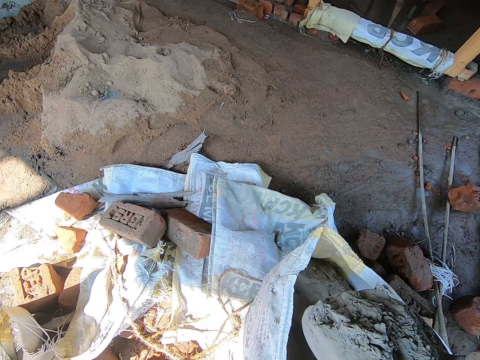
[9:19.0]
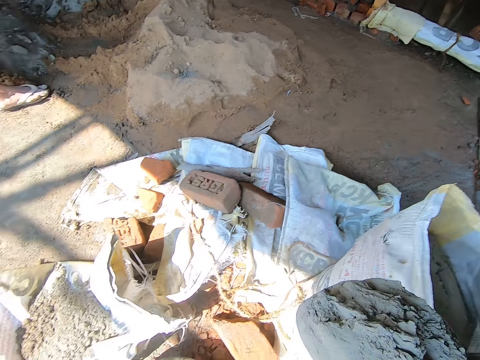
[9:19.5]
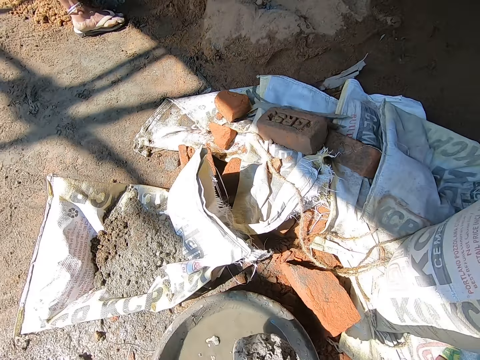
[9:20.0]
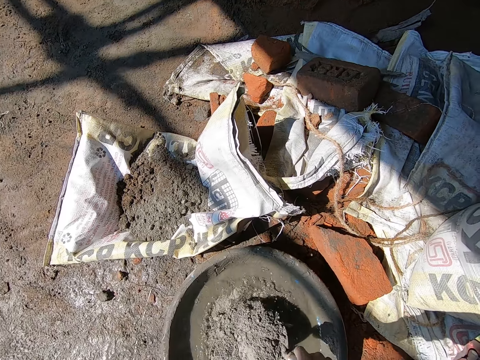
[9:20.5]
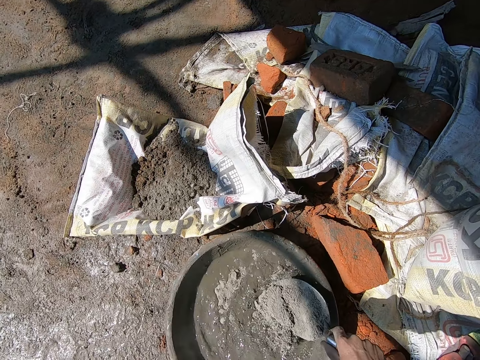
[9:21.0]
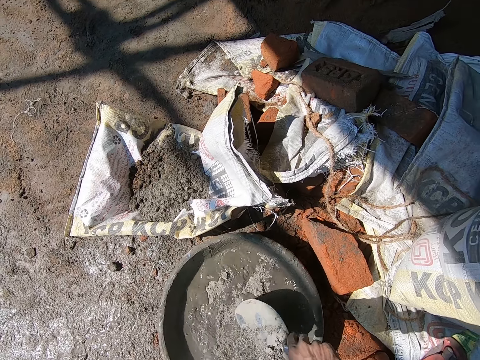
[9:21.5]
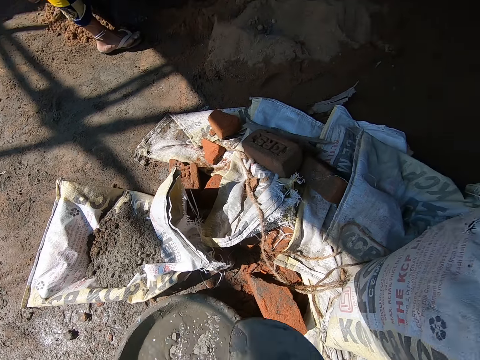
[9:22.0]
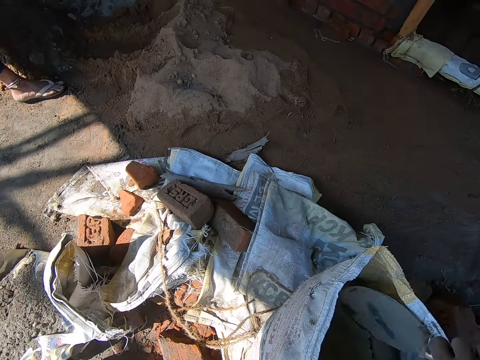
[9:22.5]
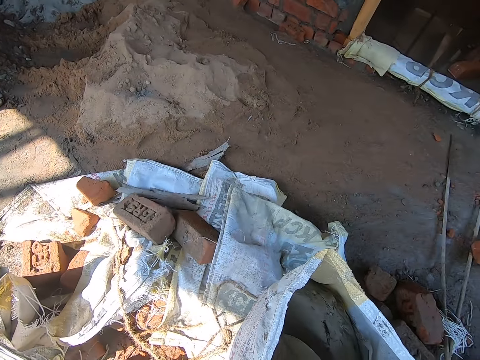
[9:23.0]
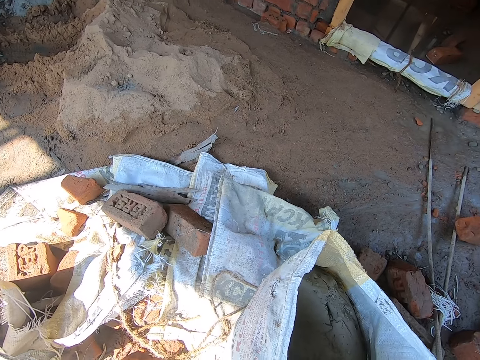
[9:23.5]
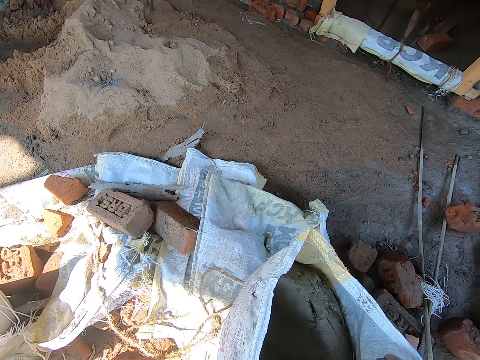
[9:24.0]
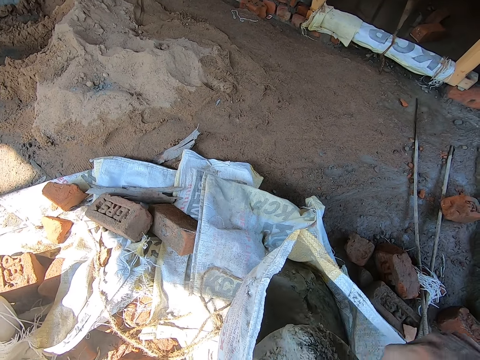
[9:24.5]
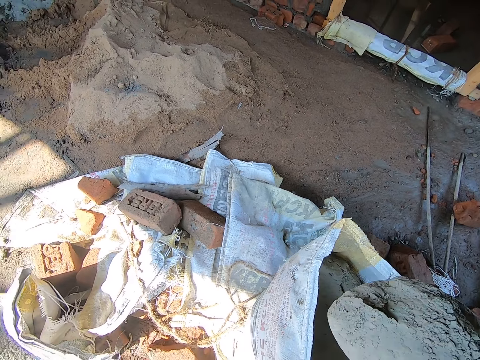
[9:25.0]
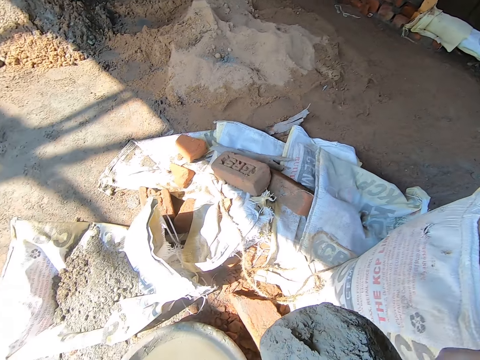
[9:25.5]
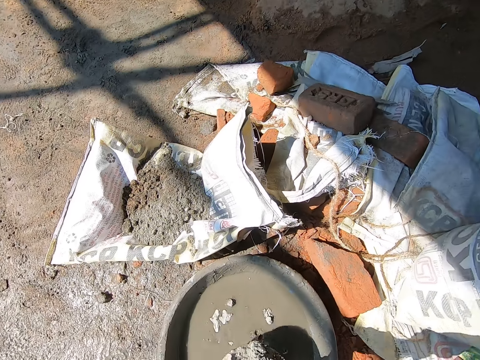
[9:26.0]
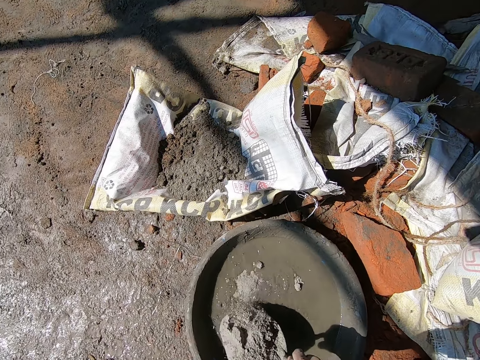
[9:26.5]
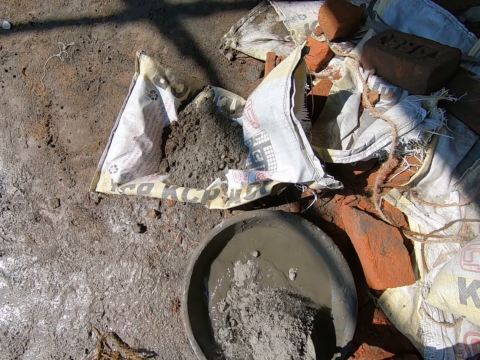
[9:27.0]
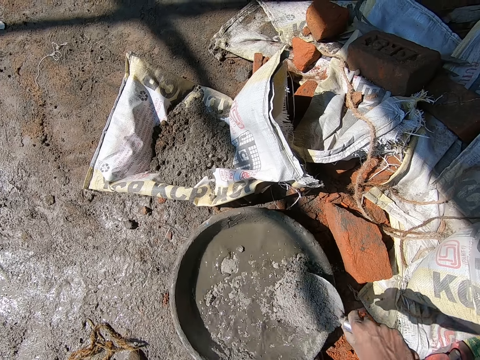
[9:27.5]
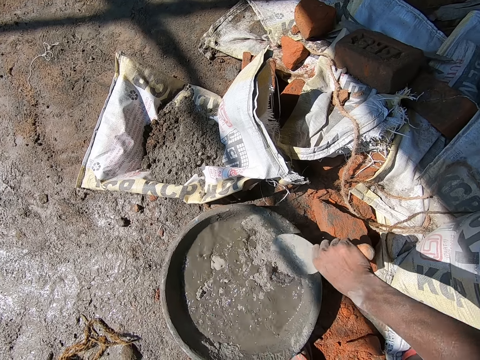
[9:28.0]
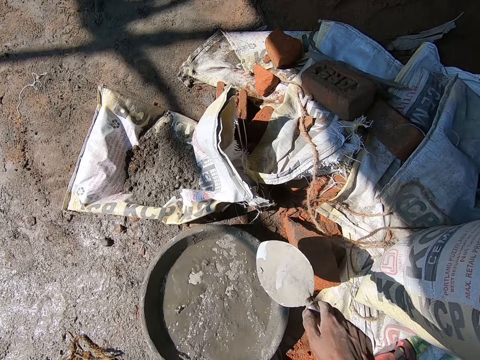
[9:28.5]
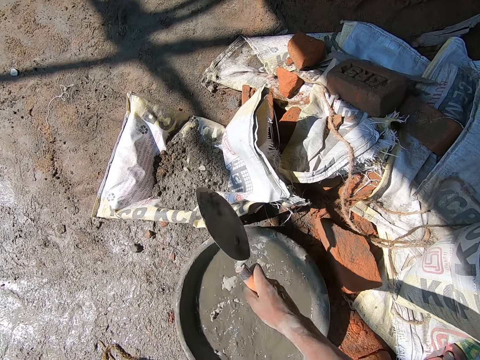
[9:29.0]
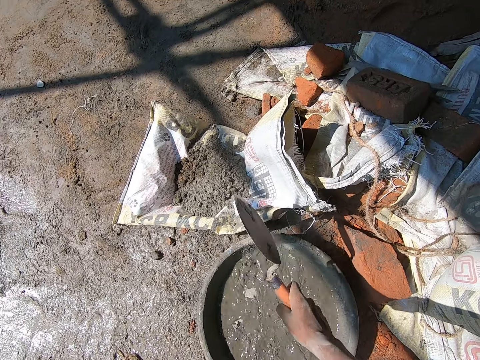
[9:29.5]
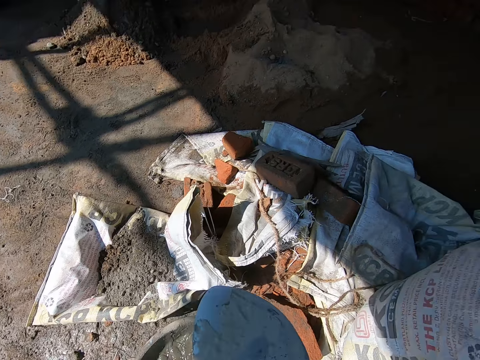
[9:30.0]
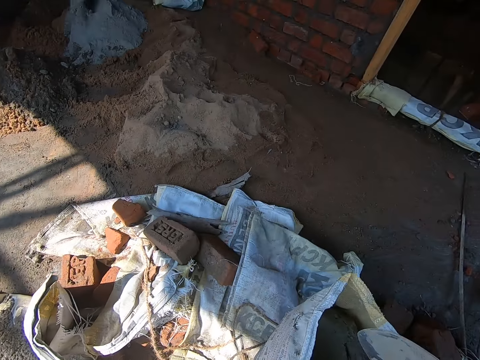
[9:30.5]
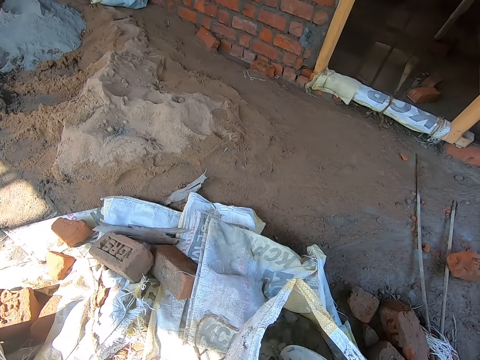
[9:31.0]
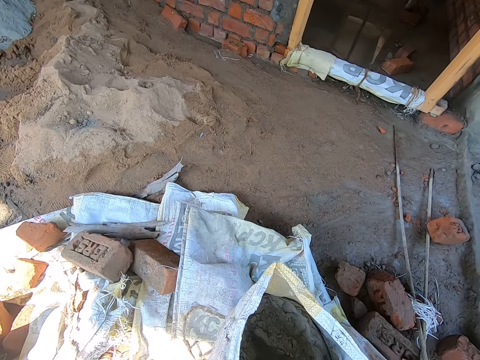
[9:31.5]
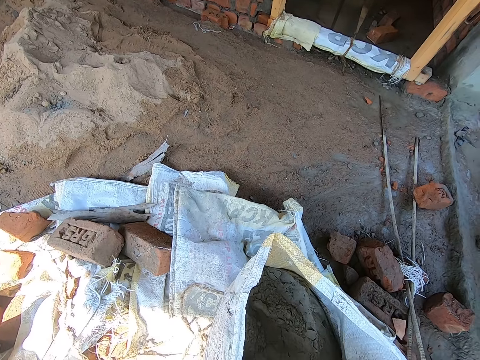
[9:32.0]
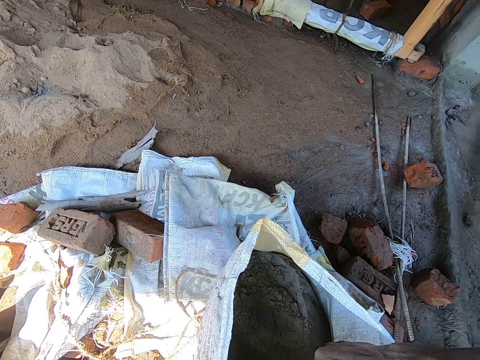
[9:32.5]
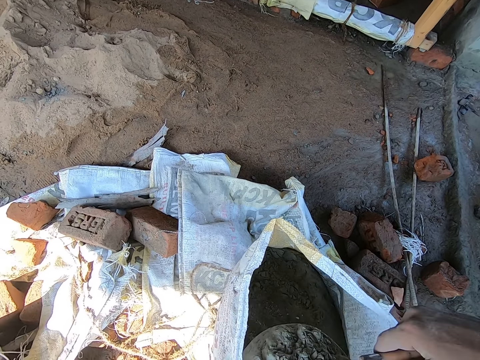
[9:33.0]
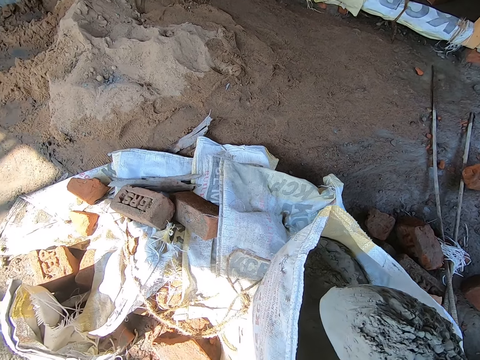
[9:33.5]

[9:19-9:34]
The camera wearer pours the dry cement into the bowl of water on the floor with the trowel in his right hand. He scoops dry cement from the plastic bag on the floor with the trowel in his right hand. He pours the dry cement into the bowl of water on the floor with the trowel in his right hand. He hits the trowel on the rim of the bowl on the floor with his right hand. He scoops the dry cement from the plastic bag on the floor with the trowel in his right hand.

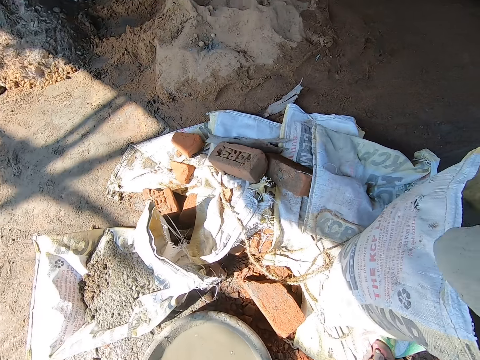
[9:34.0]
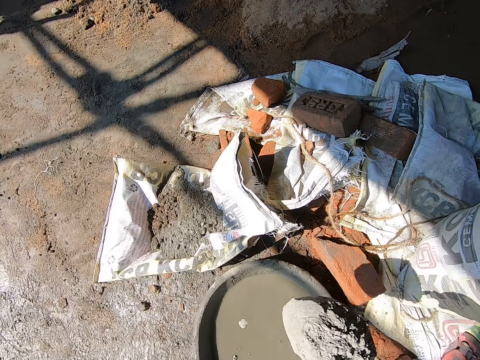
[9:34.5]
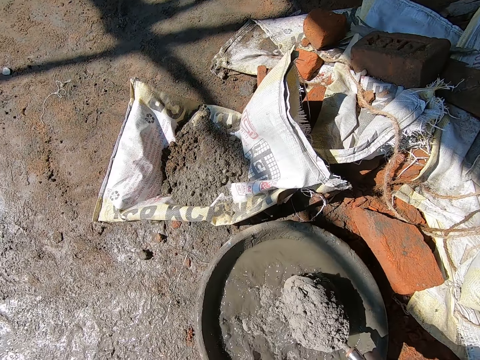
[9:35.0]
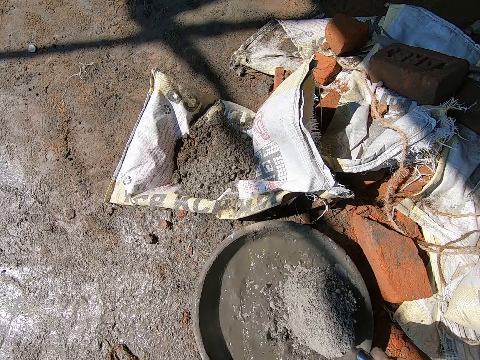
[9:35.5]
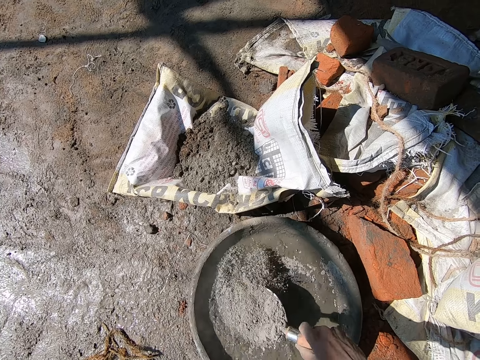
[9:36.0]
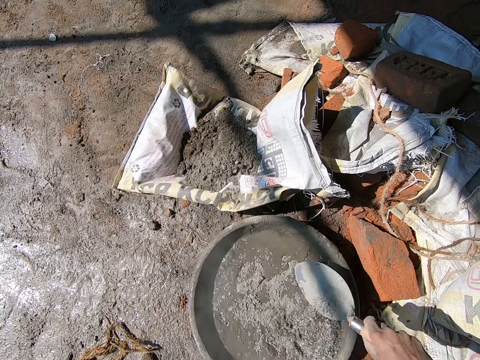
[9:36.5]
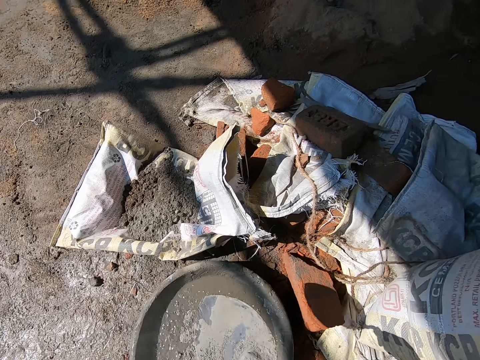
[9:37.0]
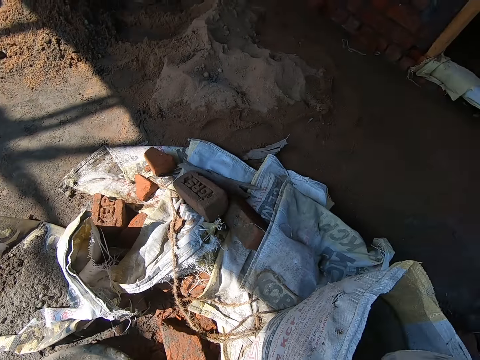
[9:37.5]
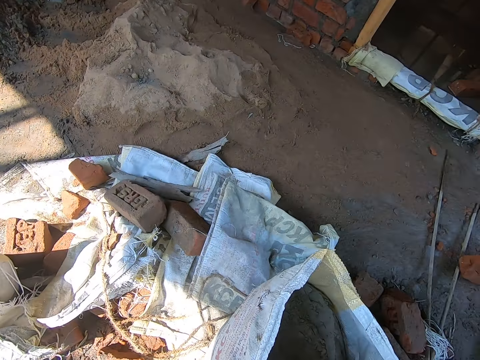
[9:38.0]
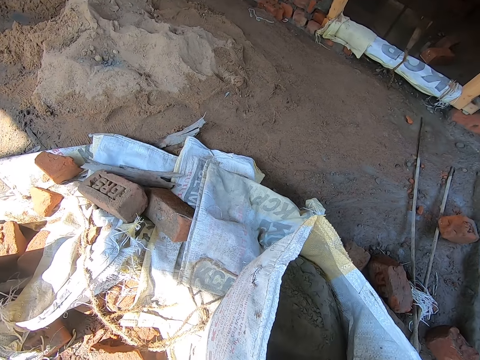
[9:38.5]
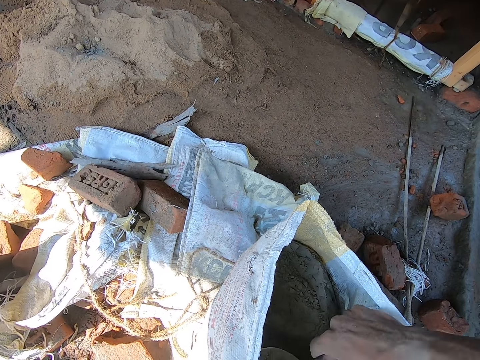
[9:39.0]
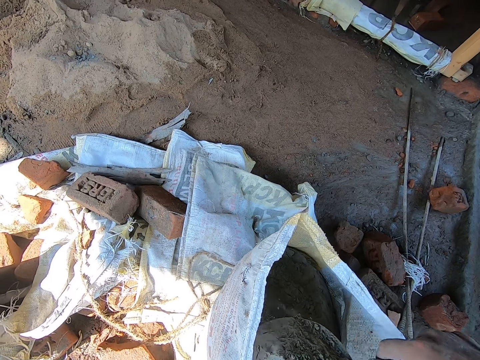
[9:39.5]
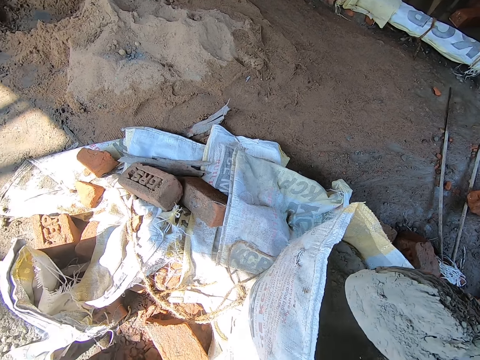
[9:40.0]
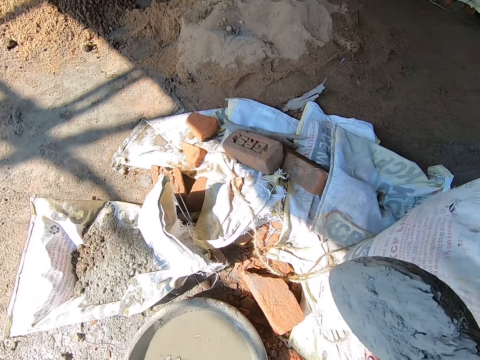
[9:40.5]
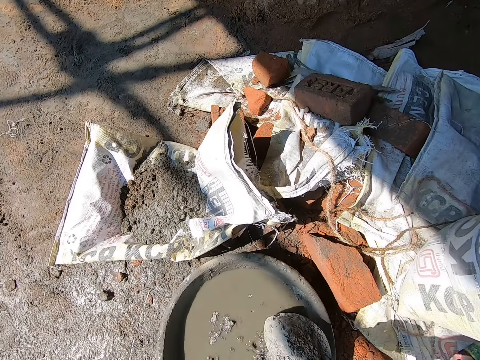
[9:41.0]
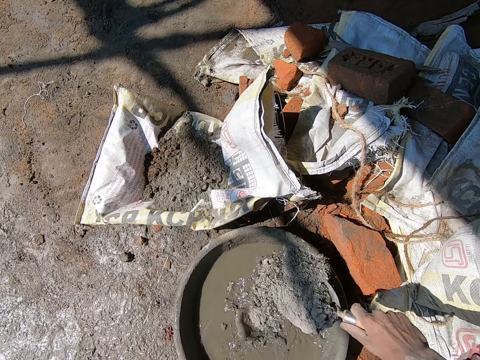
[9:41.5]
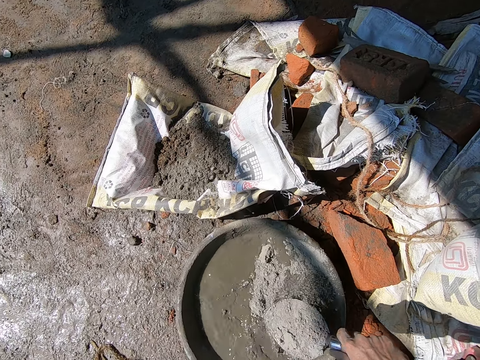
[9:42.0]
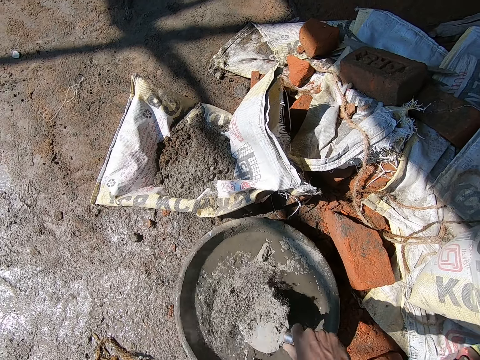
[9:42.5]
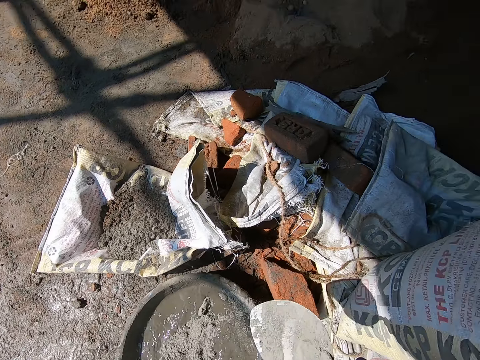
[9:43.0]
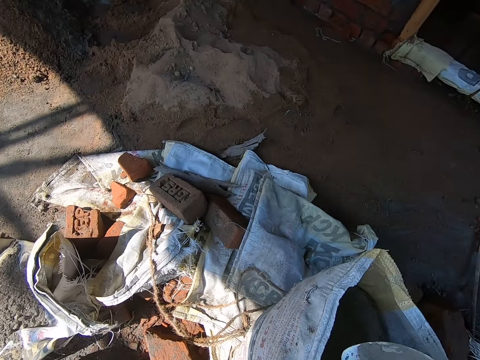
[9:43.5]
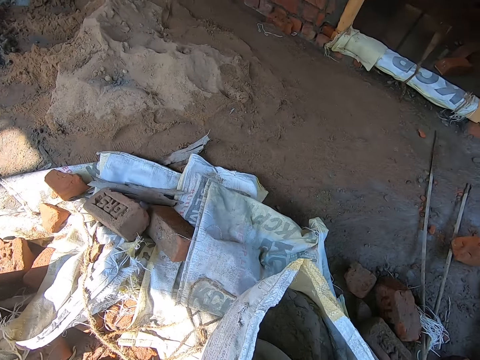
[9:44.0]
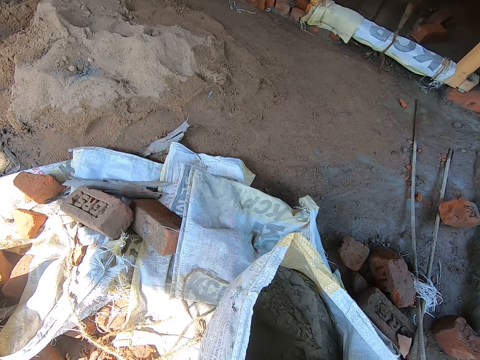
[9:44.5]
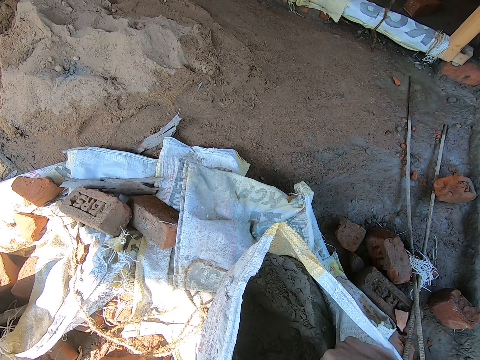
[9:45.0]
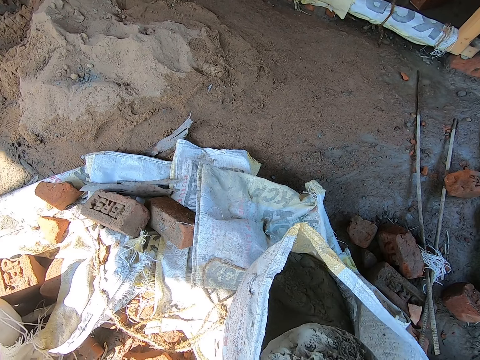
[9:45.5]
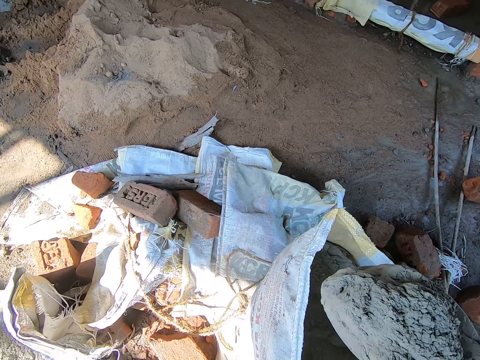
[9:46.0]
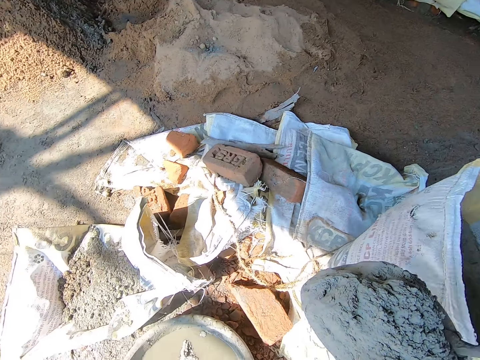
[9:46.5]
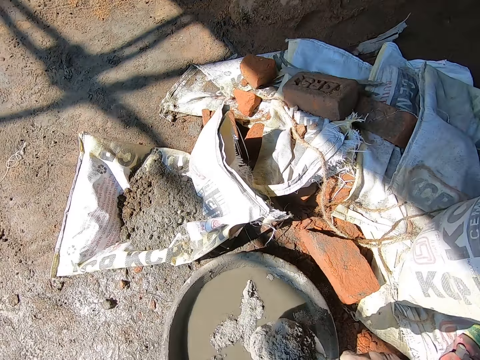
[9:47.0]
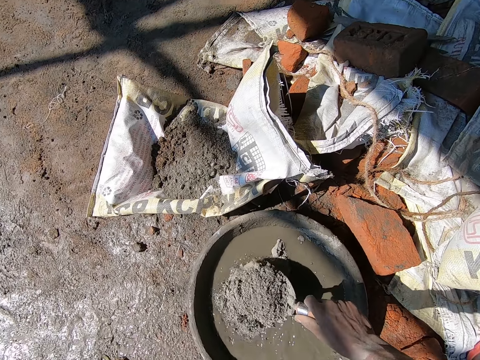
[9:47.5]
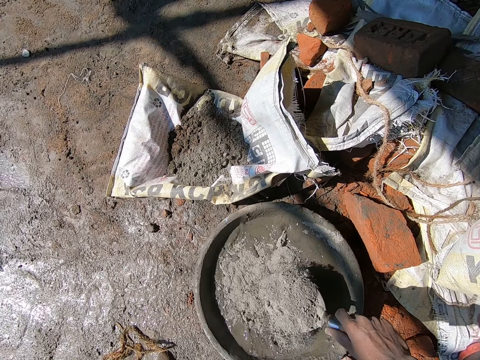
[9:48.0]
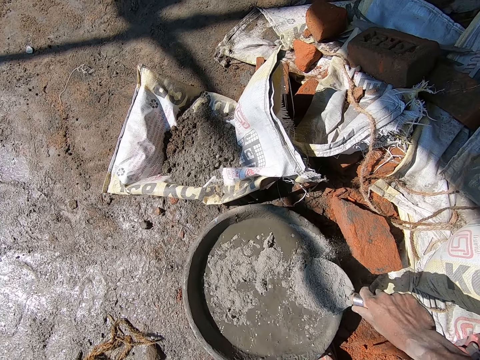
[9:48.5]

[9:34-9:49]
The camera wearer pours the dry cement into the bowl of water on the floor with the trowel in his right hand. He scoops dry cement from the plastic bag on the floor with the trowel in his right hand. He pours the dry cement into the bowl of water on the floor with the trowel in his right hand. He scoops the dry cement from the plastic bag on the floor with the trowel in his right hand. He pours the dry cement into the bowl of water on the floor with the trowel in his right hand.
